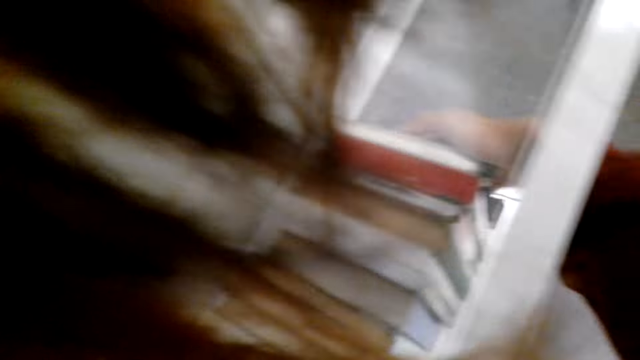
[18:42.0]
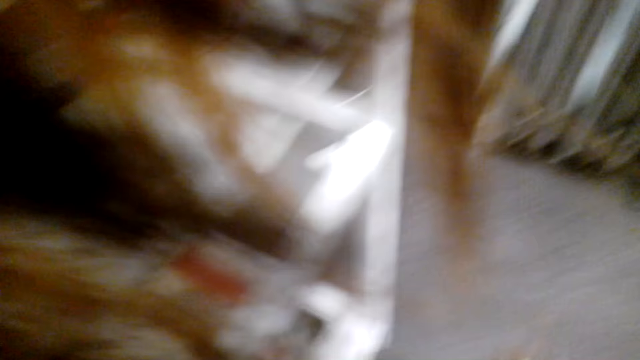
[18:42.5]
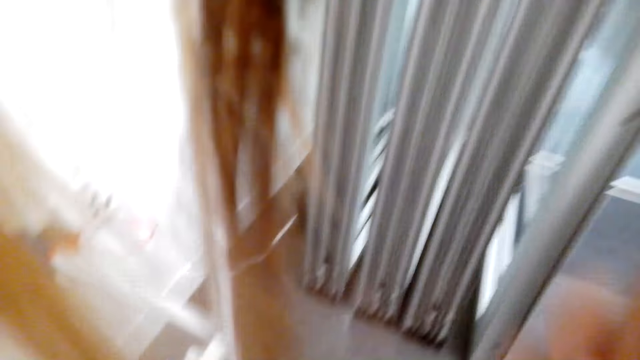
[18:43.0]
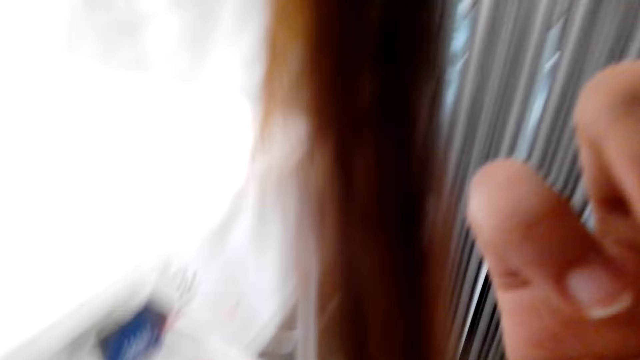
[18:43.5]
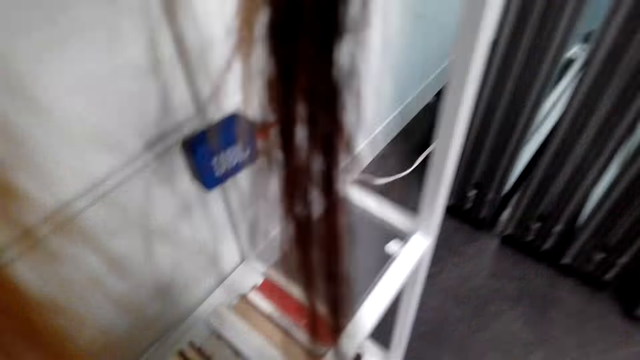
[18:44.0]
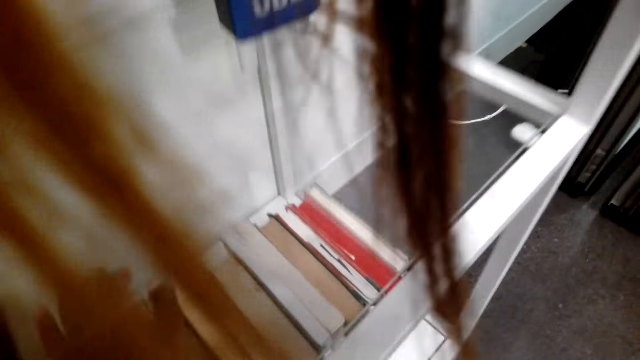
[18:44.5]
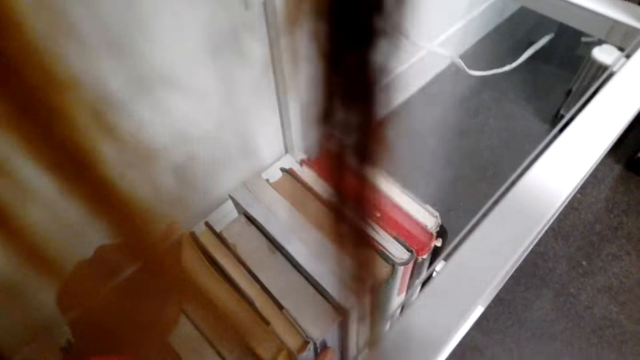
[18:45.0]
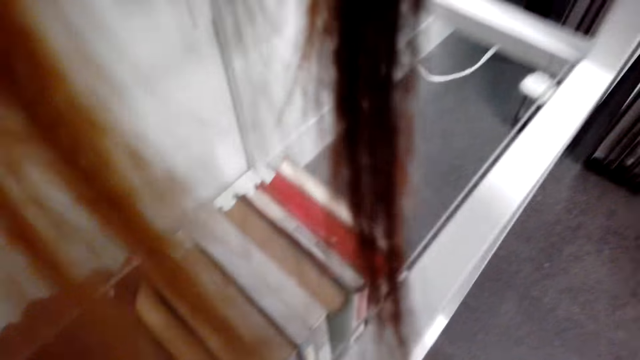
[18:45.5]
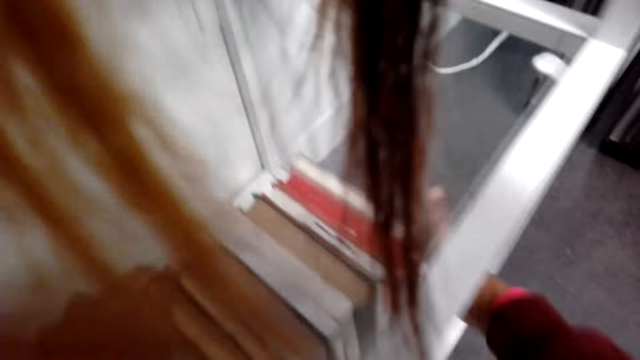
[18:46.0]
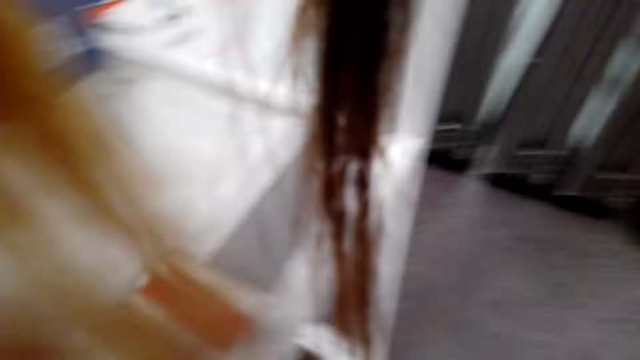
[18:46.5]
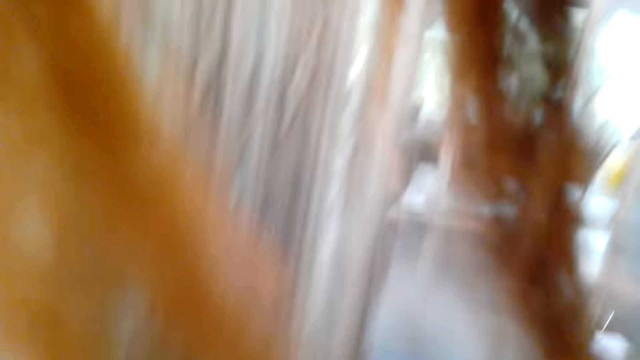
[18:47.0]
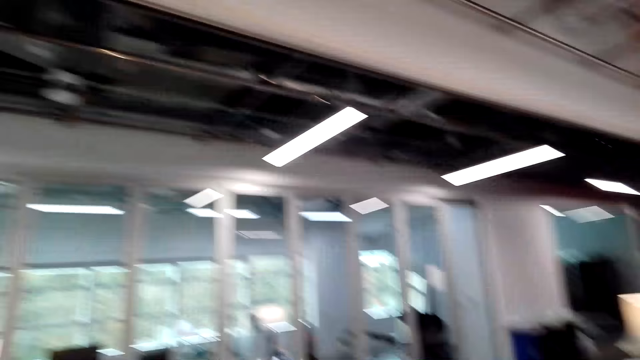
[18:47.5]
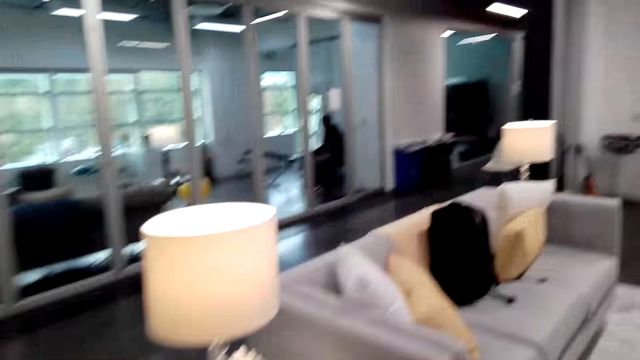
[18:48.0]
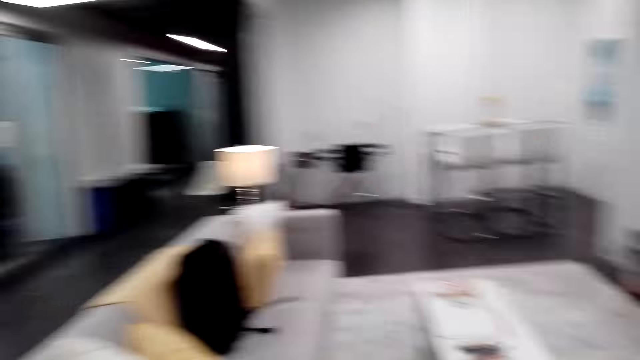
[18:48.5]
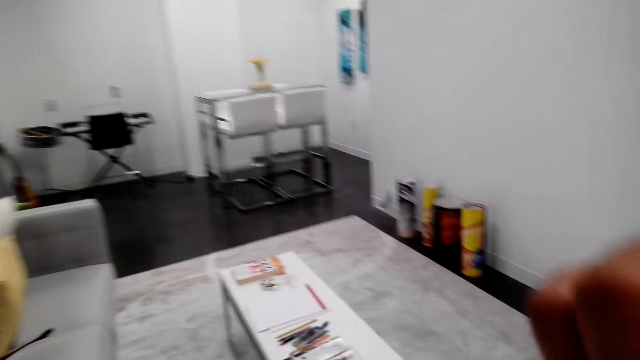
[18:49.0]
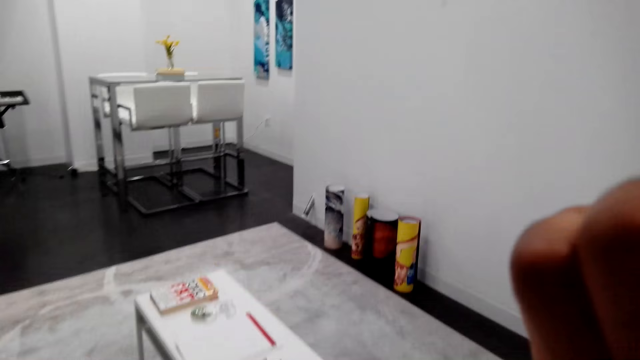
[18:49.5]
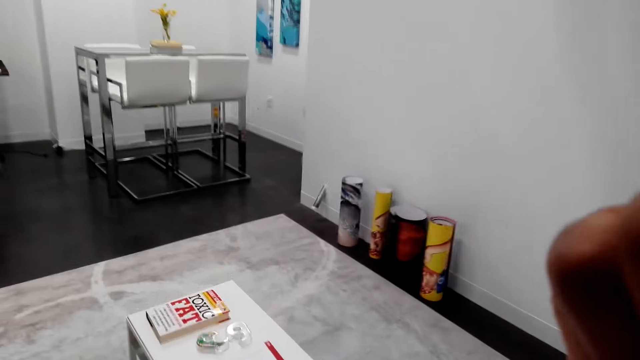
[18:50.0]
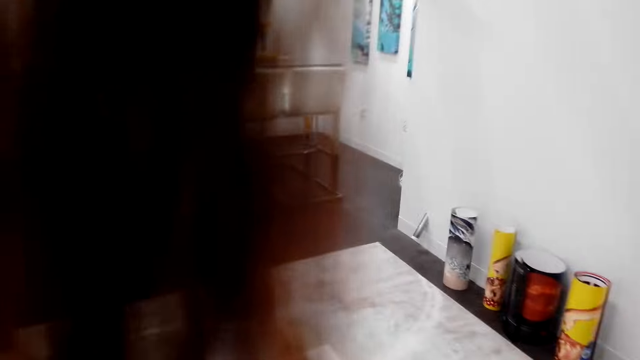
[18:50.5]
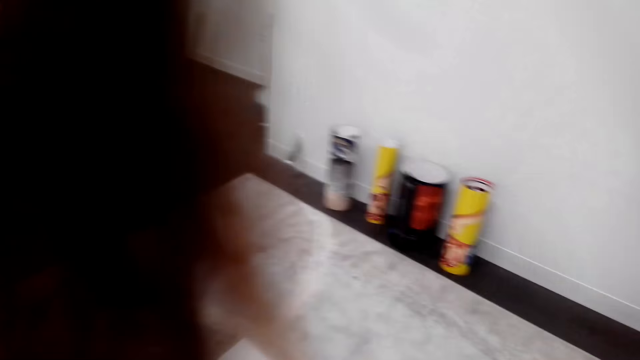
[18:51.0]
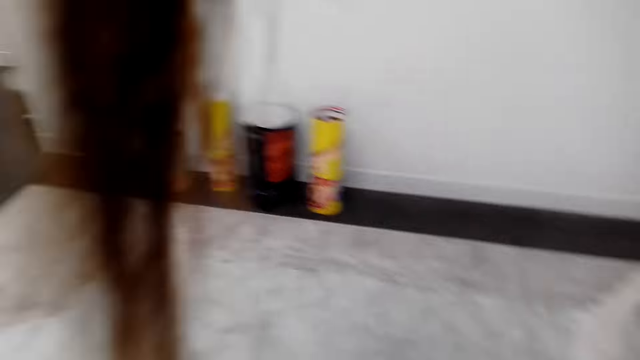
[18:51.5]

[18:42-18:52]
The camera wearer moves around. They fix the camera. They arrange the book. They move around the room.

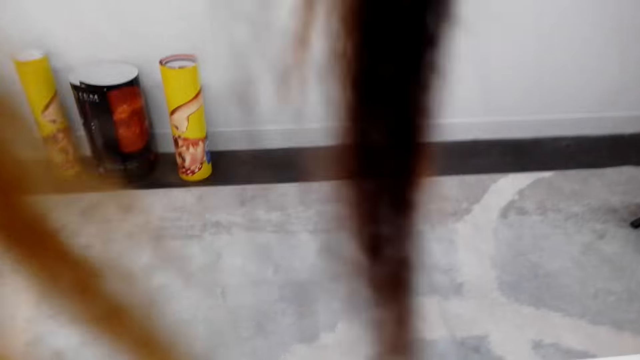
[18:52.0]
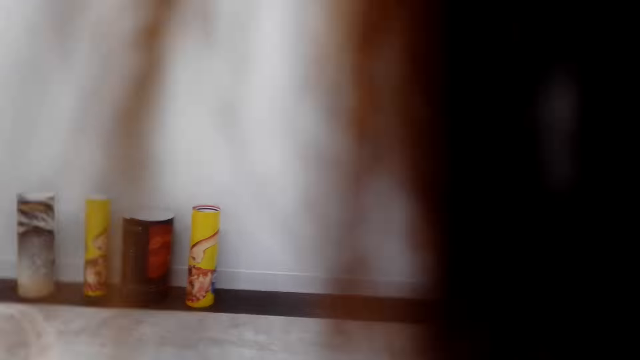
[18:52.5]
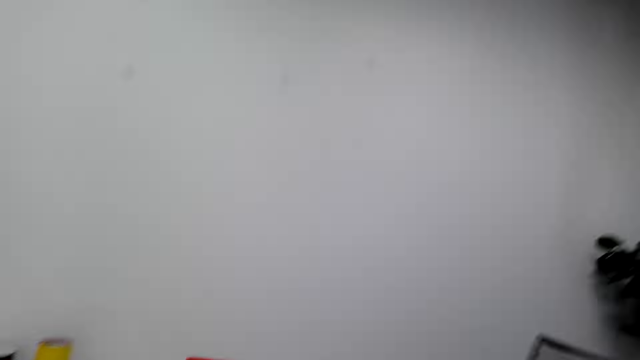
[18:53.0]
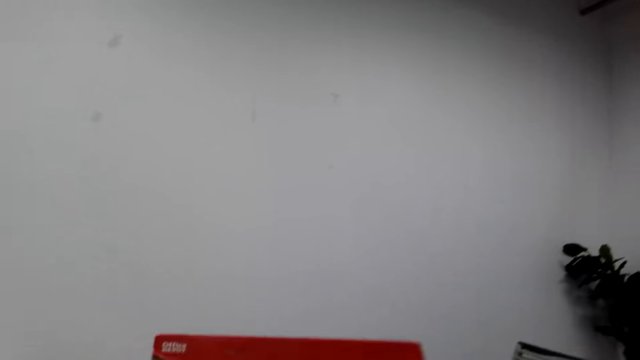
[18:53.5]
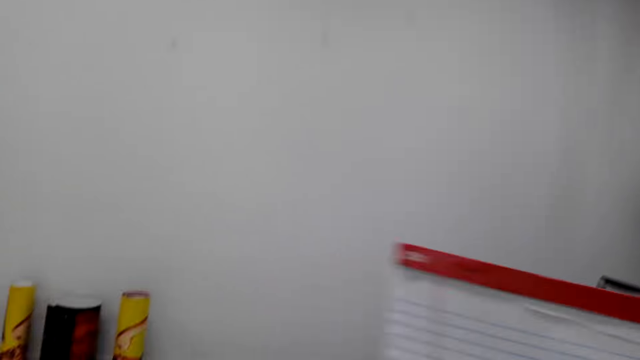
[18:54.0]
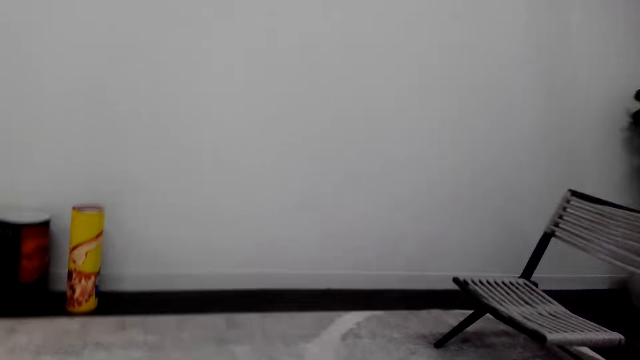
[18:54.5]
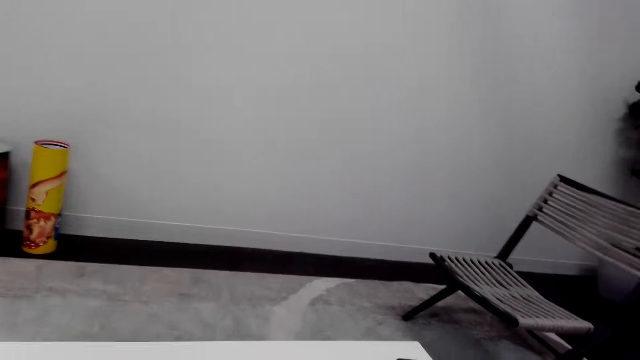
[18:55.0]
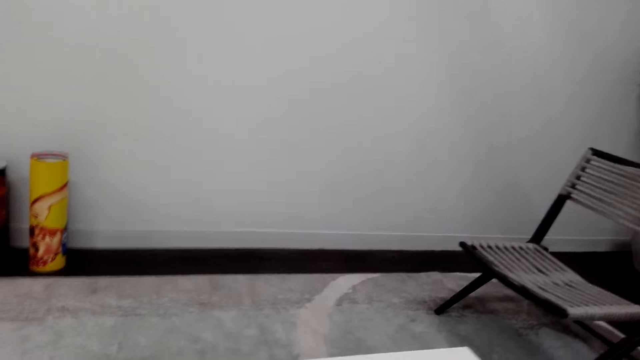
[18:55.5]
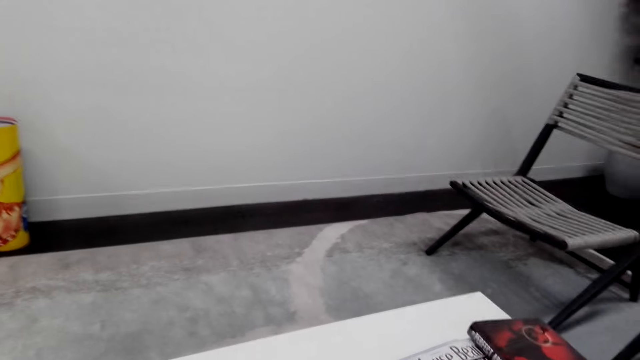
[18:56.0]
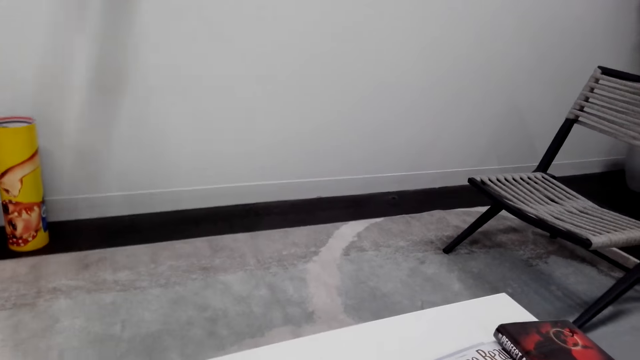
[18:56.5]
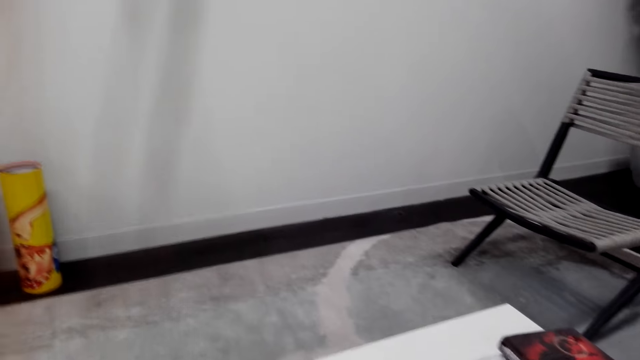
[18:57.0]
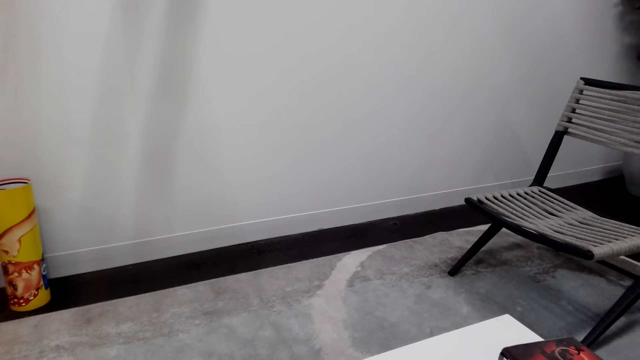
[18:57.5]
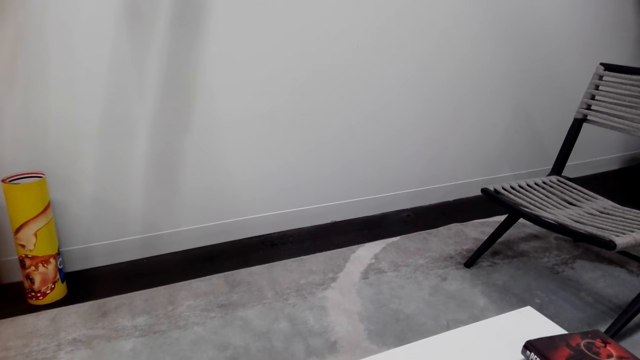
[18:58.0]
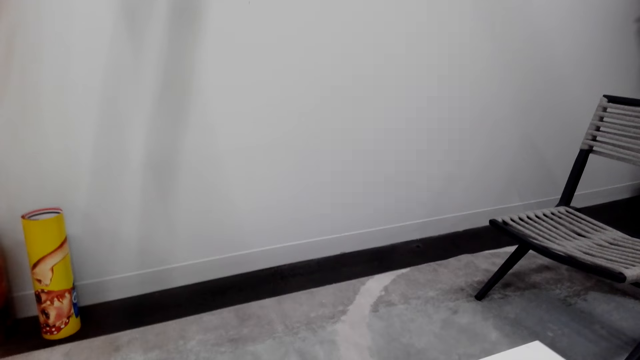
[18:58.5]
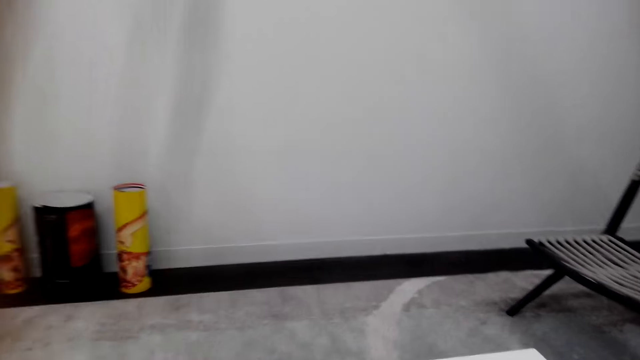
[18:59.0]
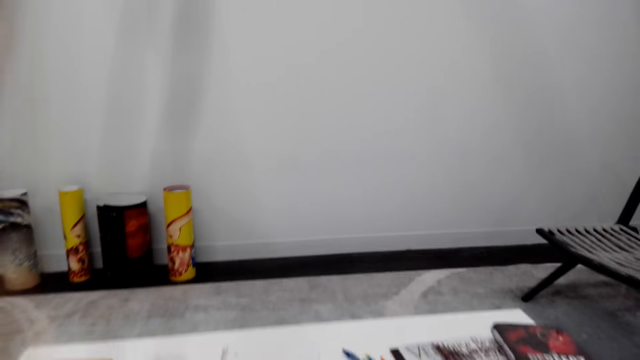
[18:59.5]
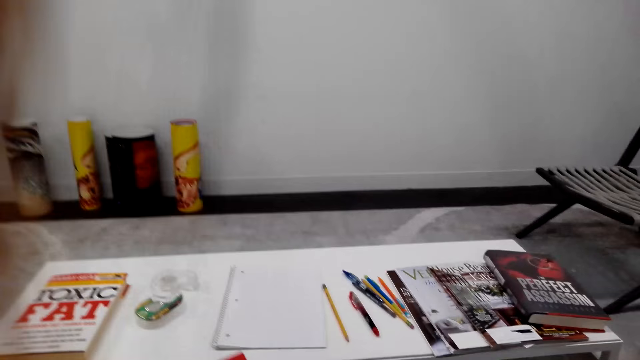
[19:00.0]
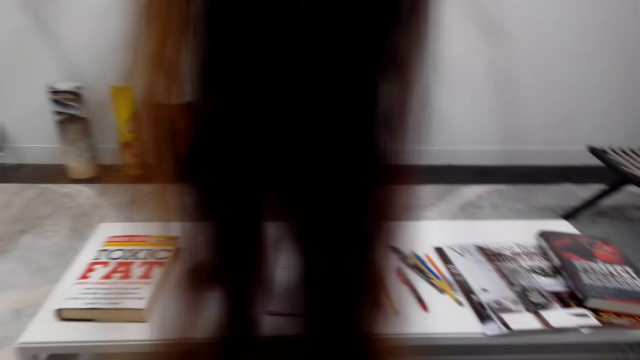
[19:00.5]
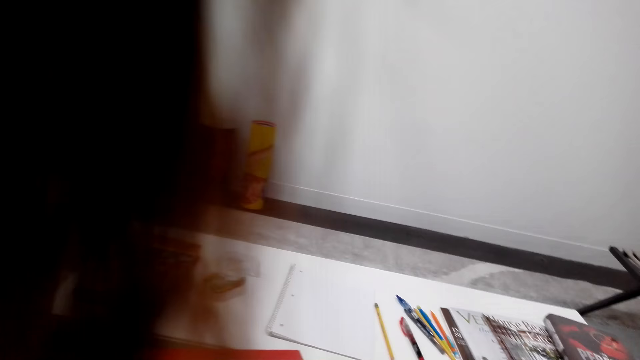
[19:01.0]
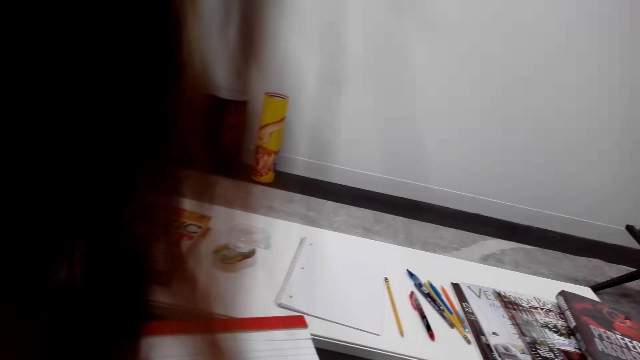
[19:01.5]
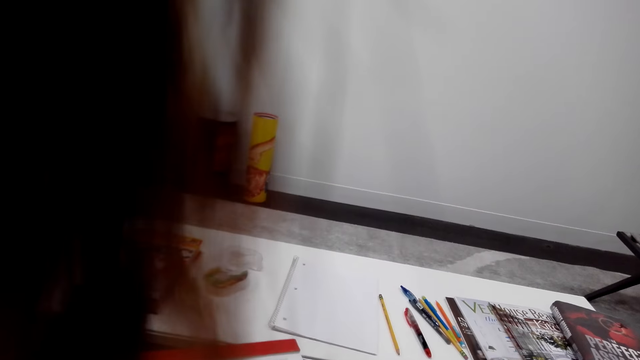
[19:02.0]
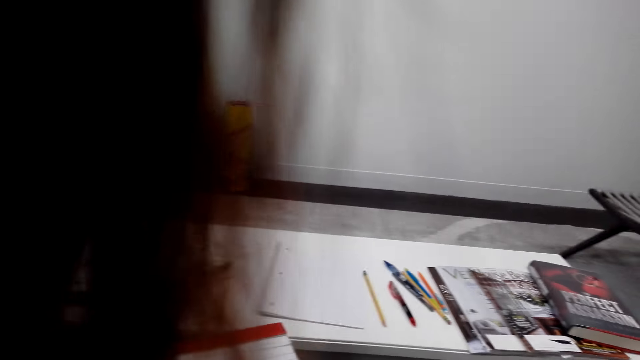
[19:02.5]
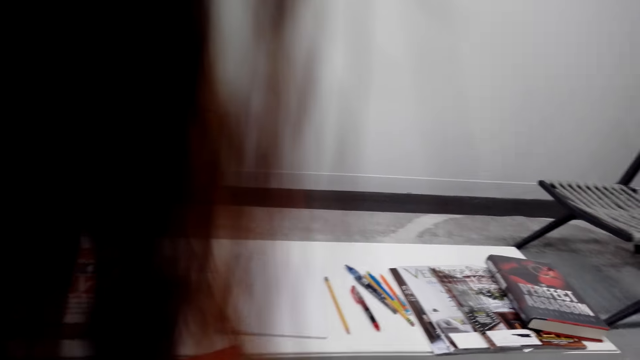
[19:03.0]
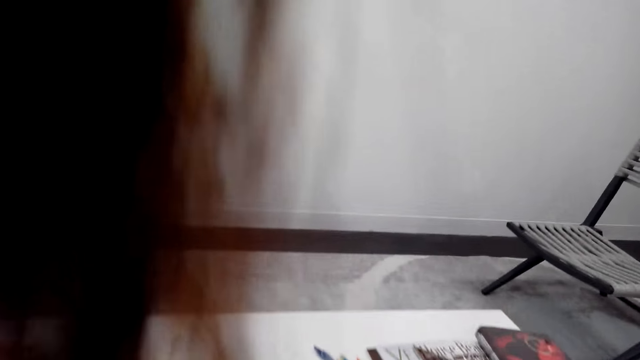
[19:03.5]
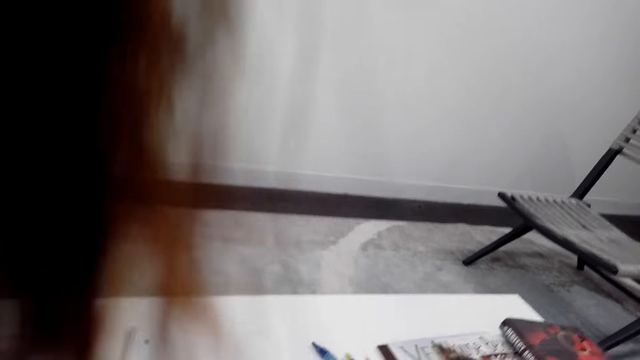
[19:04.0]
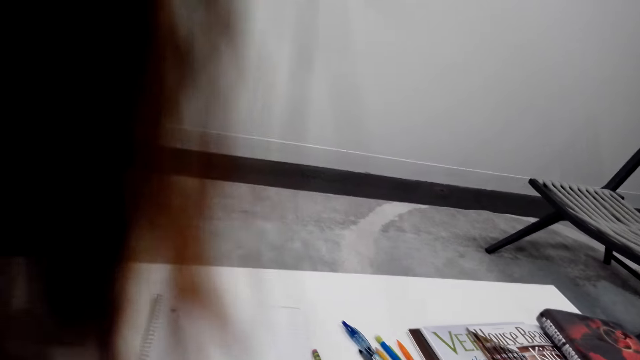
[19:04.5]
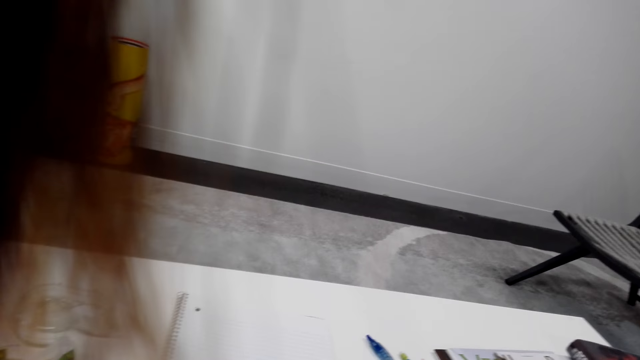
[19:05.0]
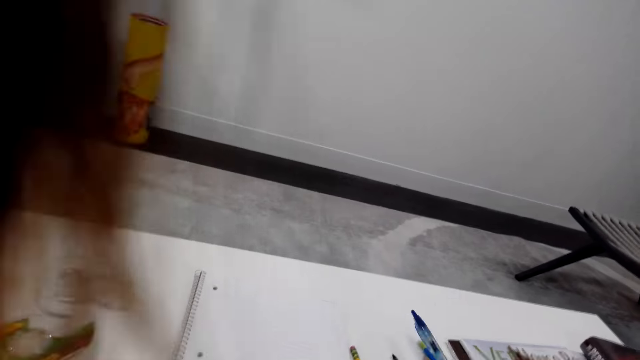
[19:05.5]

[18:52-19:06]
The camera wearer lifts the paper. They pick the book. They hold the book.
